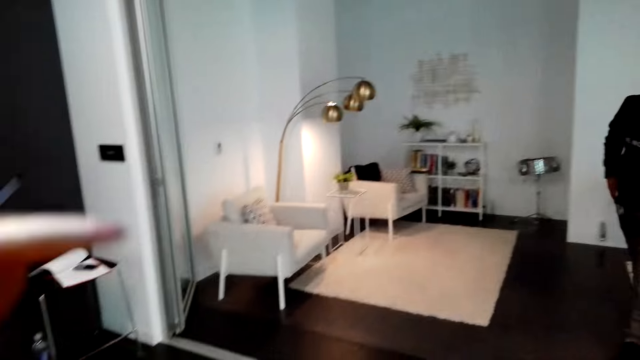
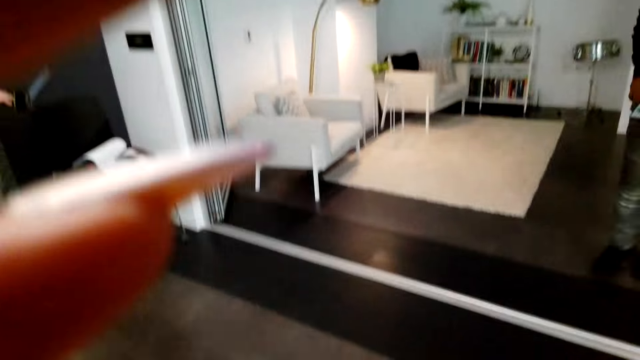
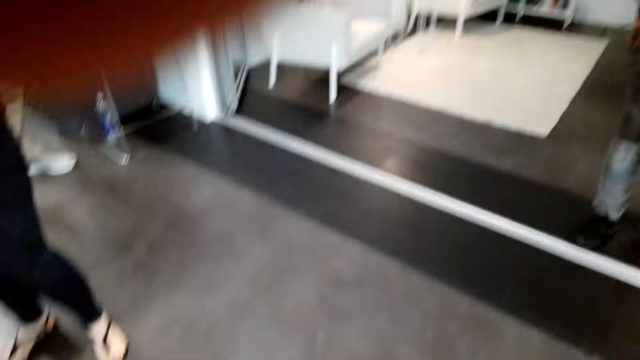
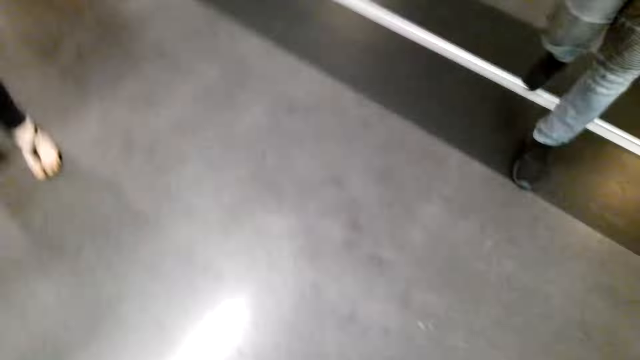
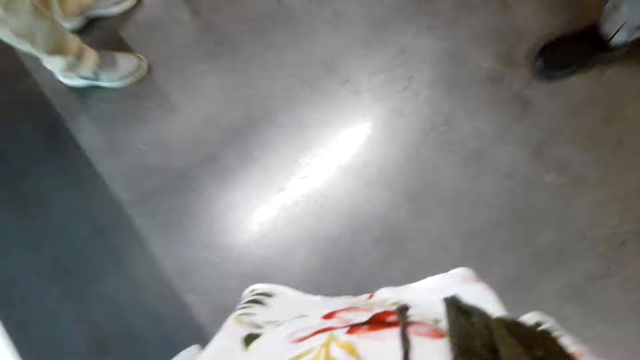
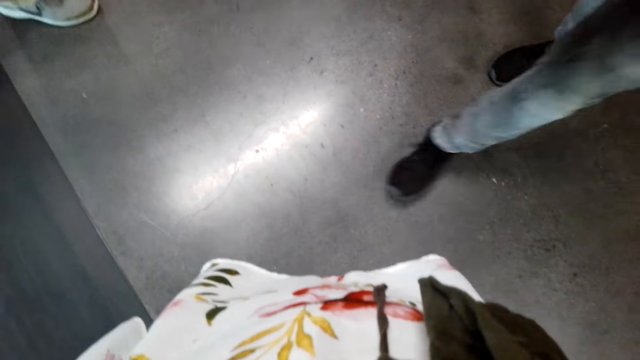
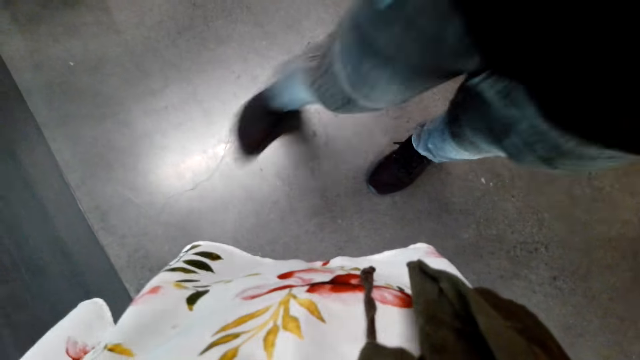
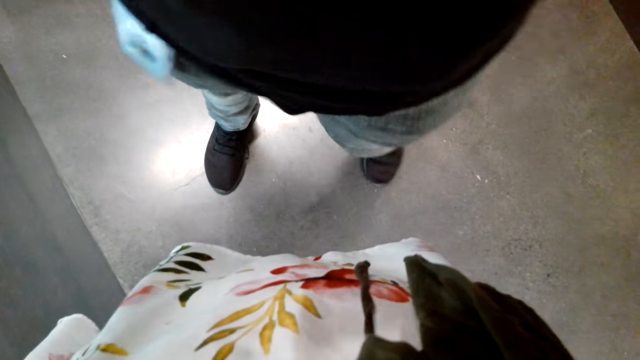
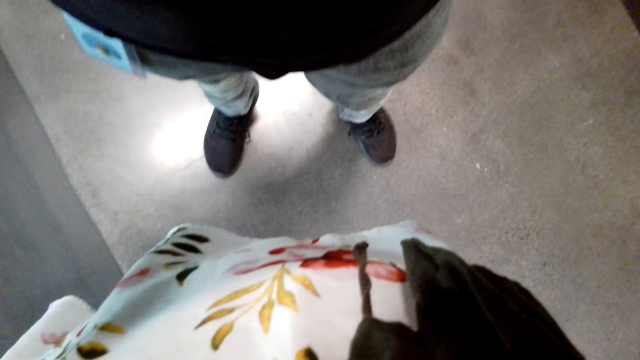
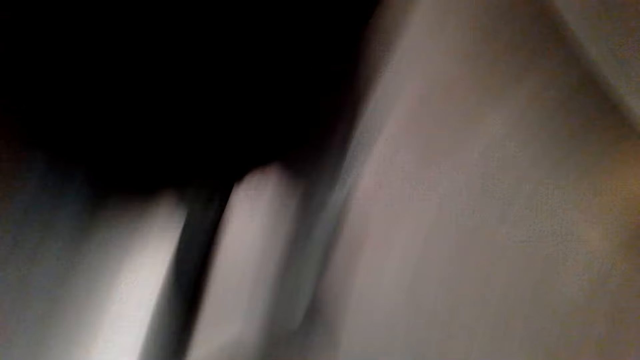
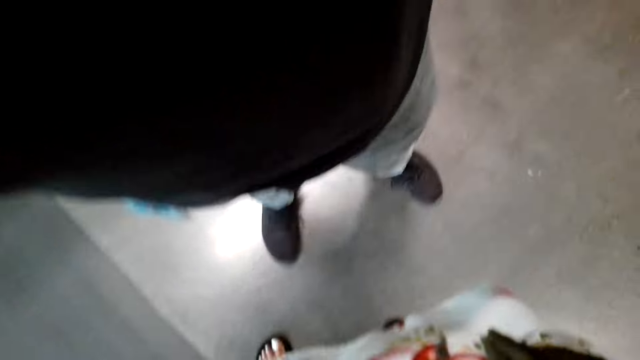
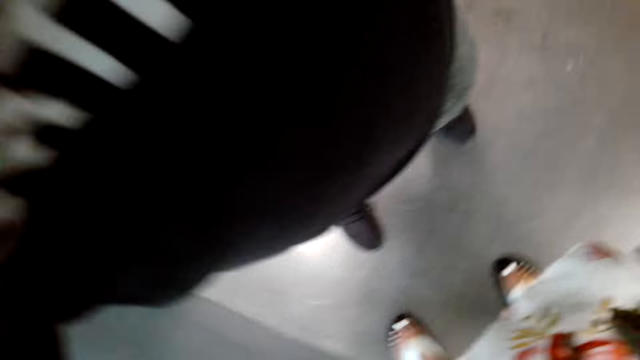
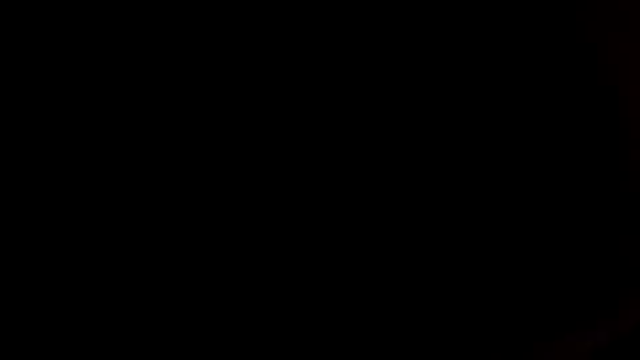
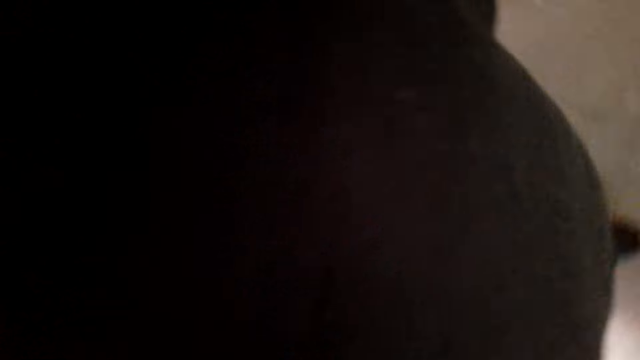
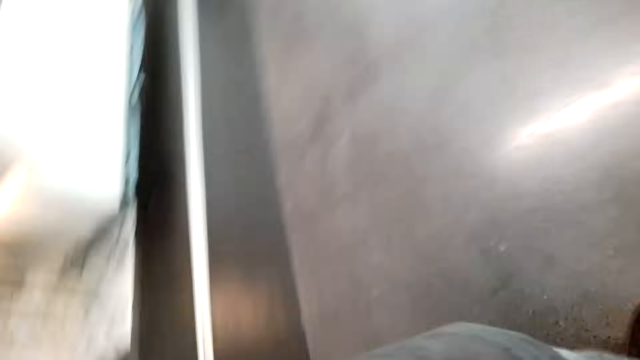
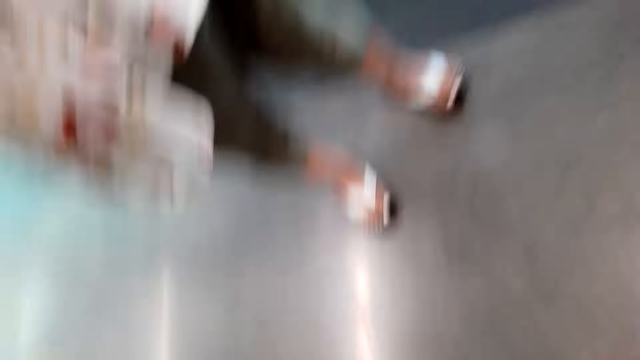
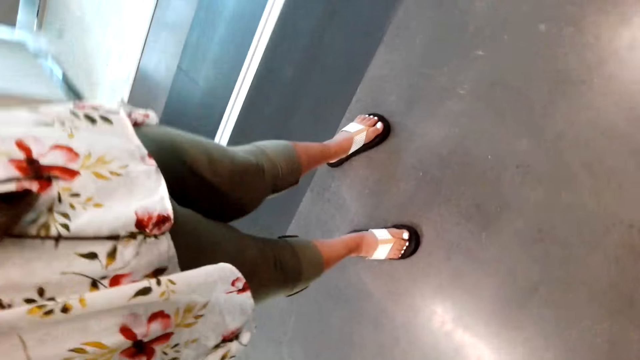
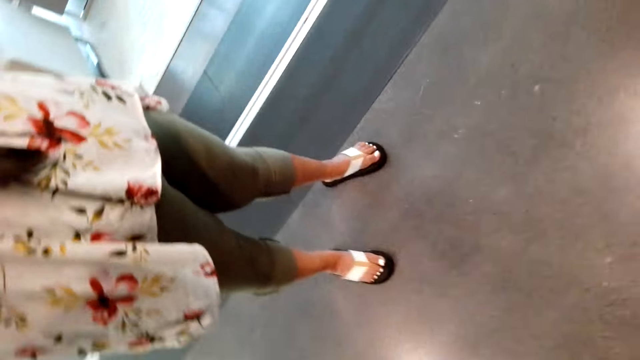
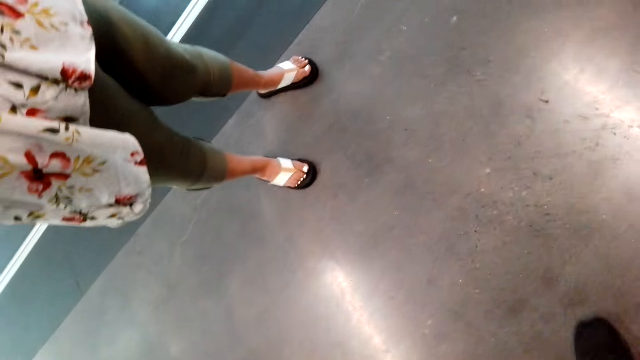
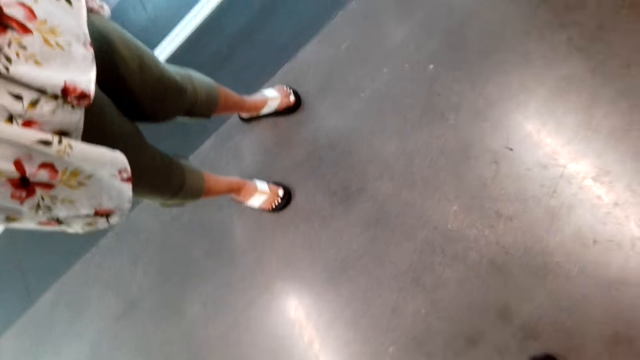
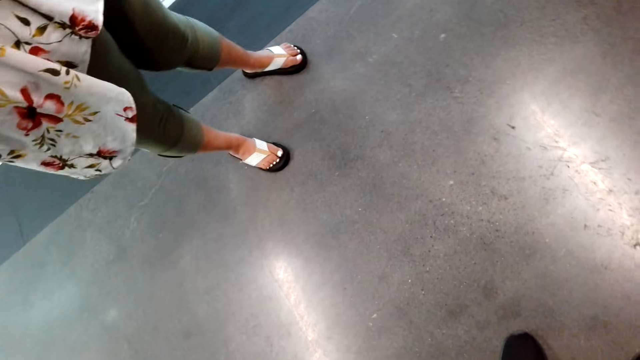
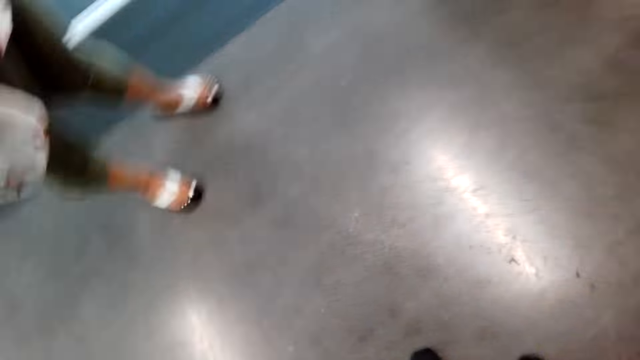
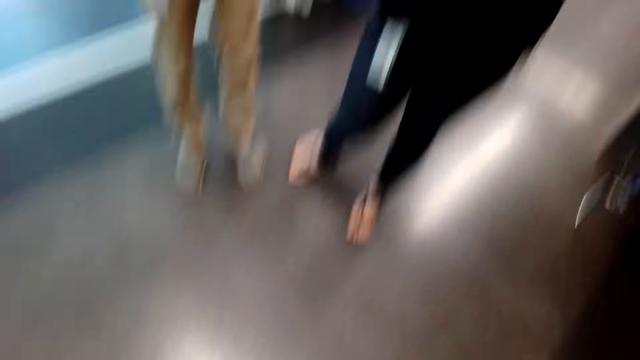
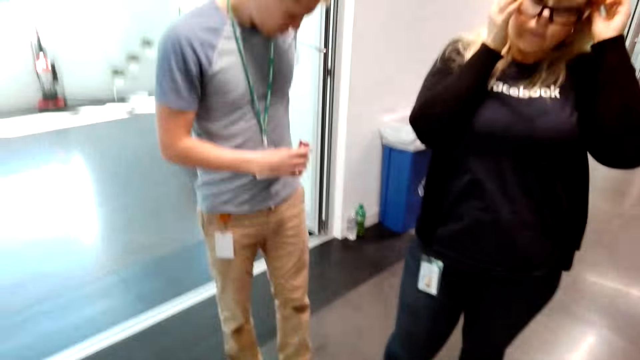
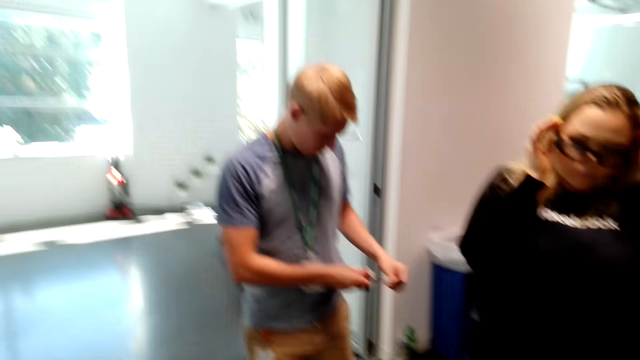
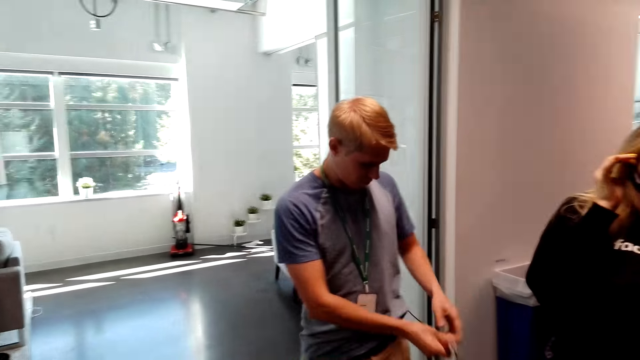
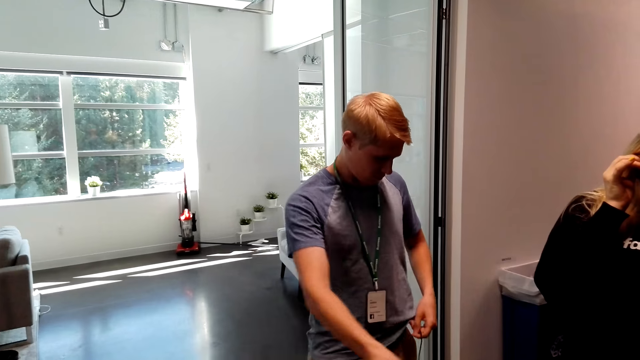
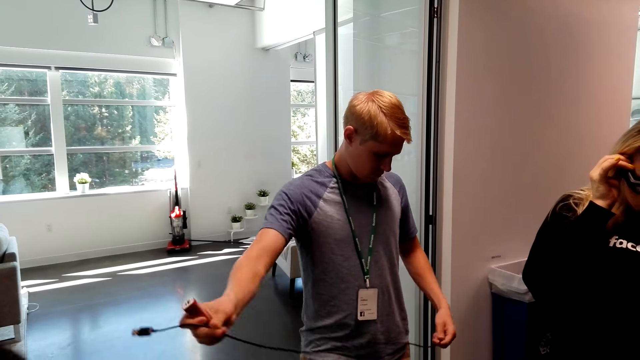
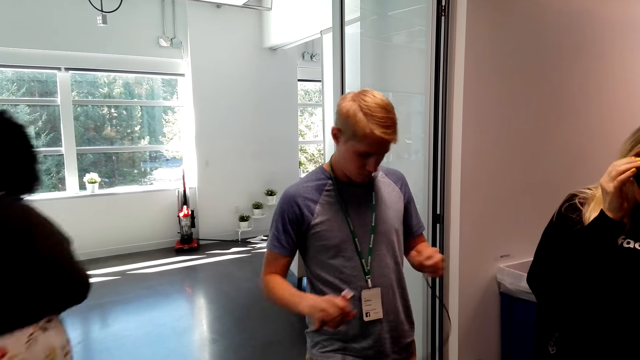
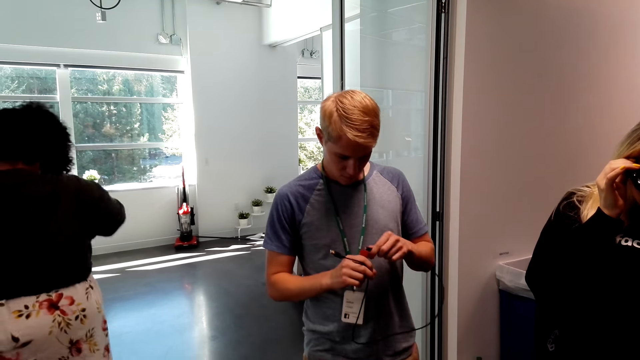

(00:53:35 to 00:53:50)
The camera wearer adjusts the camera. A man walks towards the camera wearer. The camera wearer looks down and talks to the man. A woman stands in front of the camera wearer. The camera wearer adjusts the camera. They look at the man.
